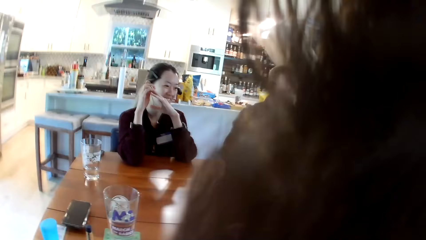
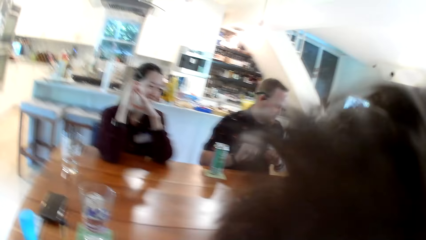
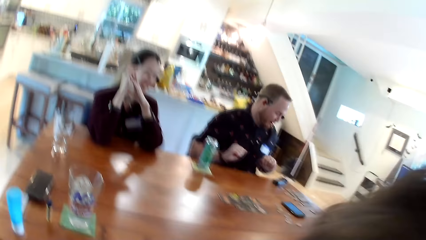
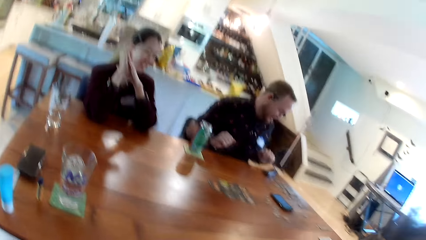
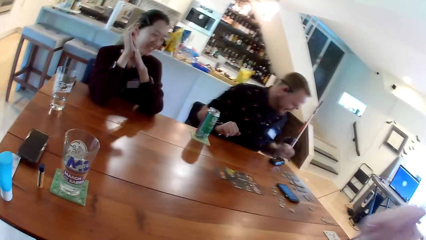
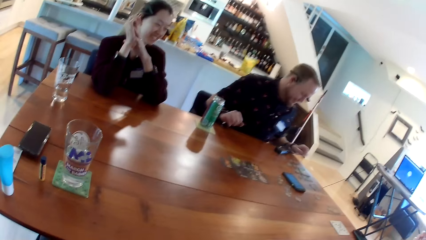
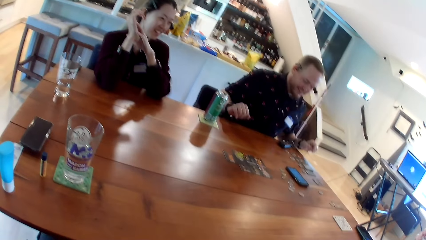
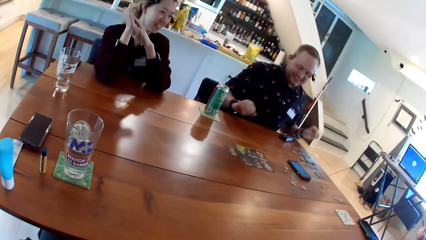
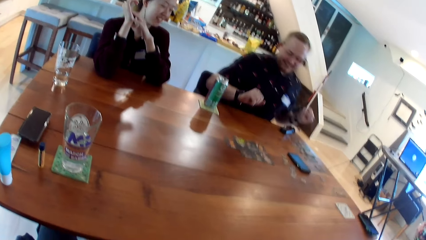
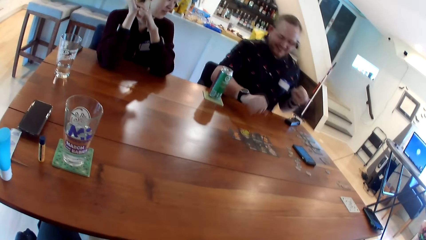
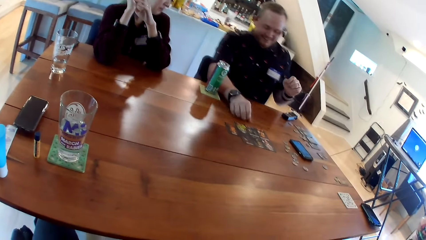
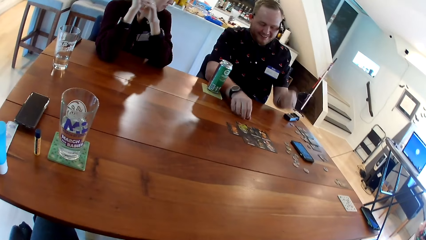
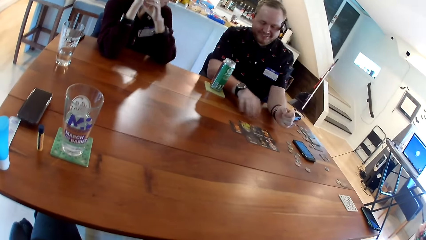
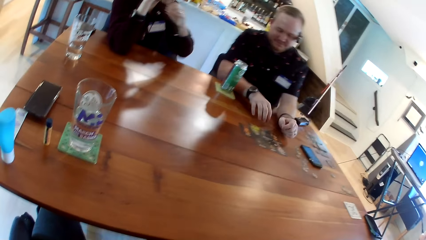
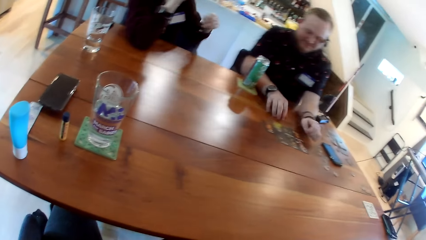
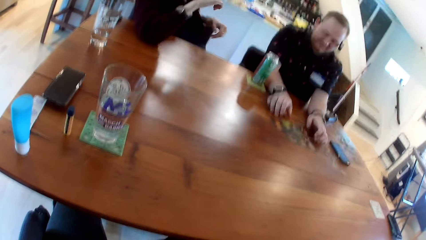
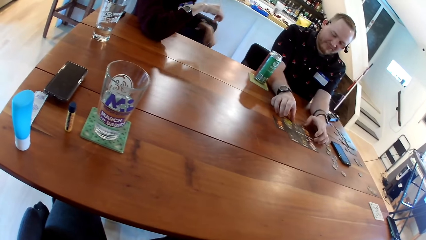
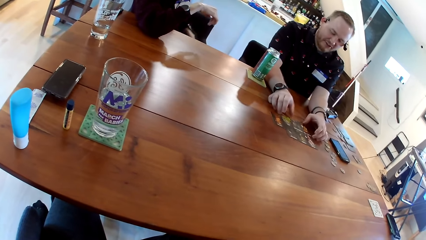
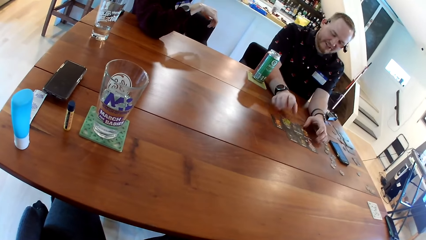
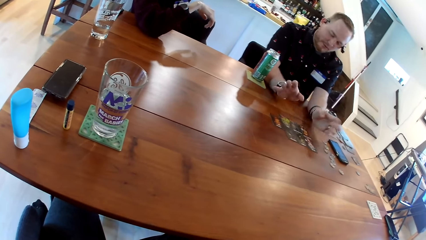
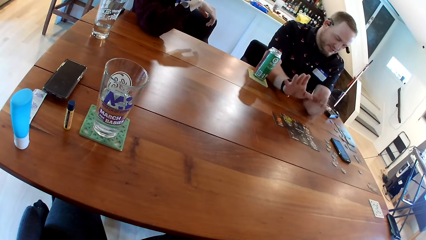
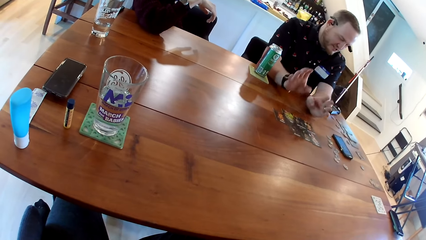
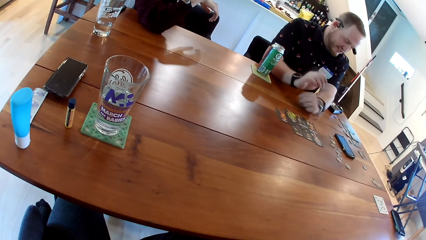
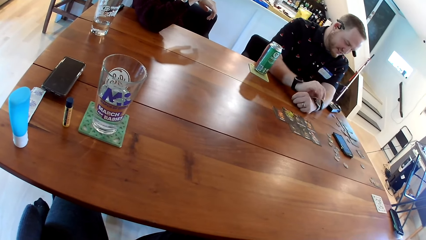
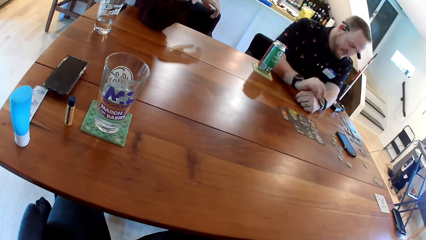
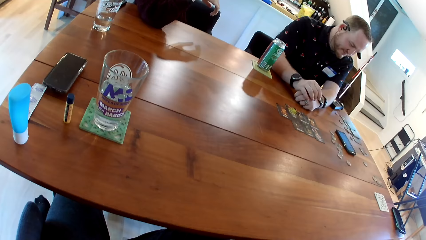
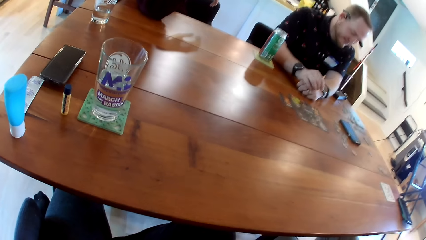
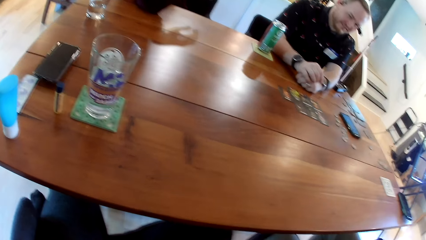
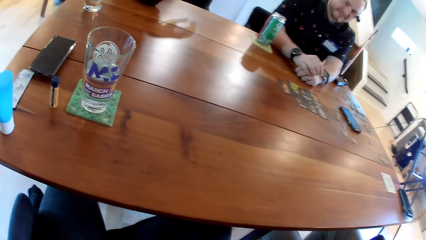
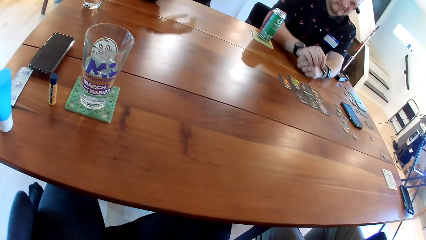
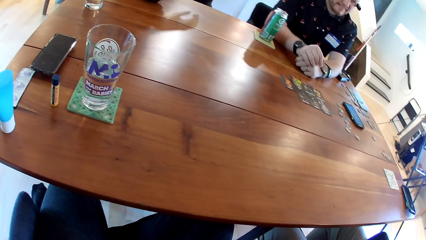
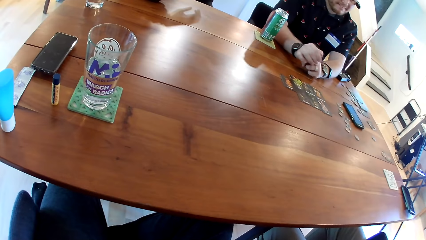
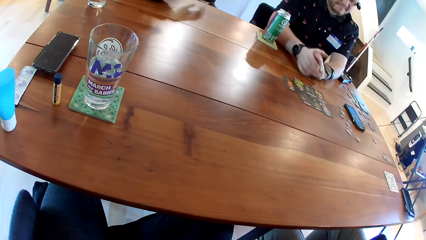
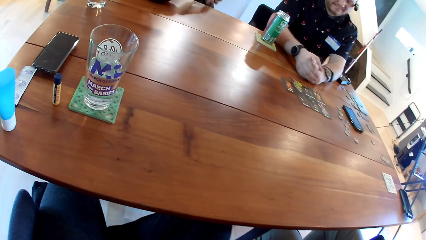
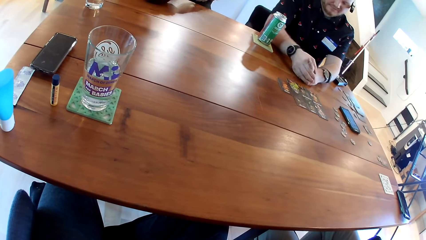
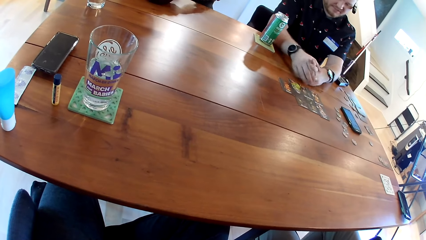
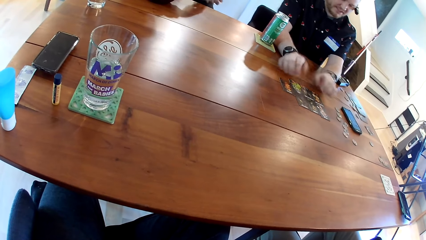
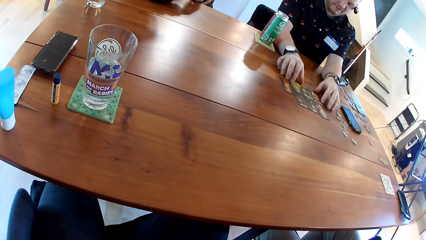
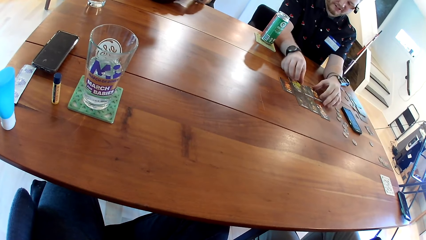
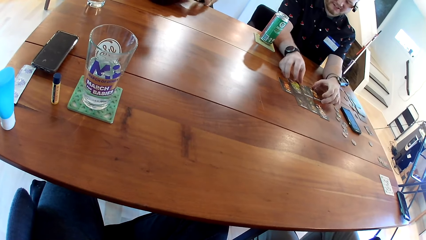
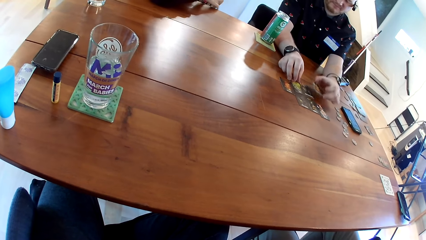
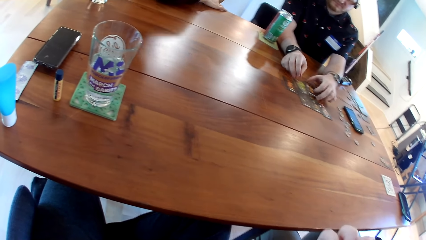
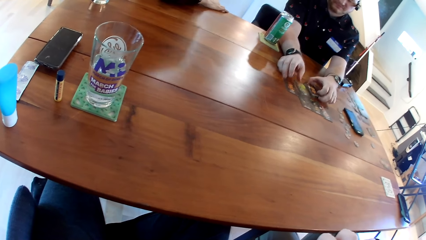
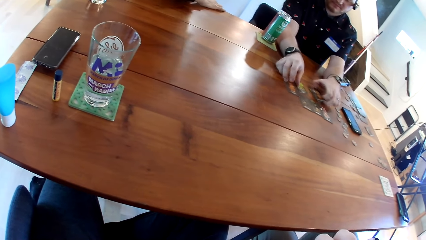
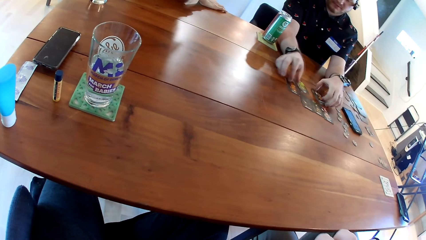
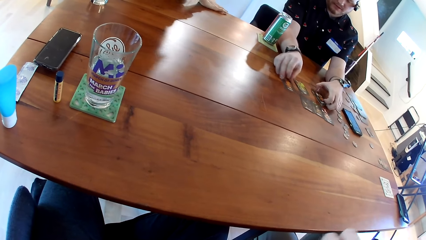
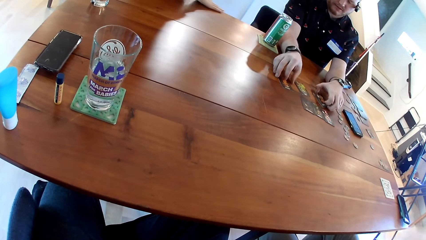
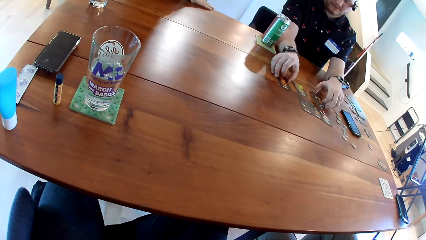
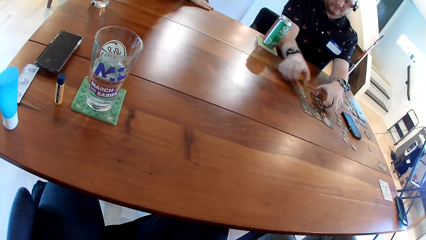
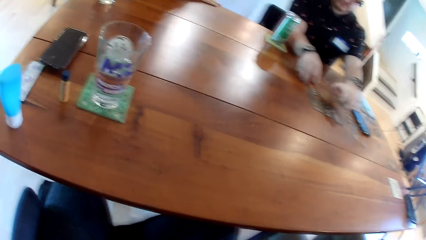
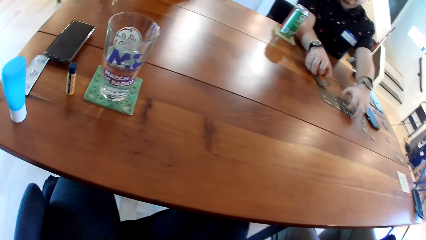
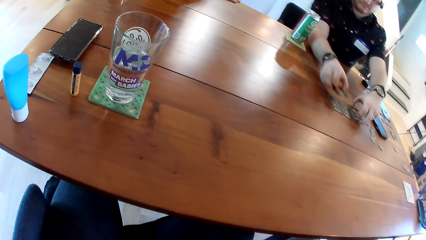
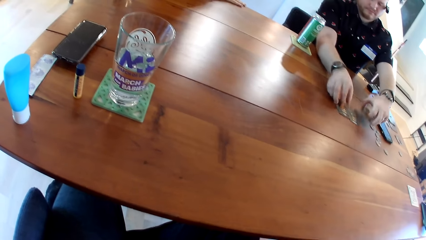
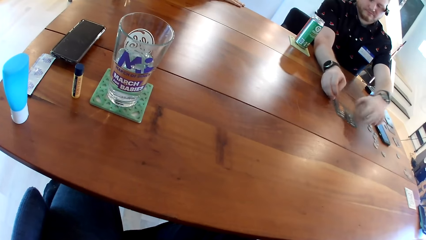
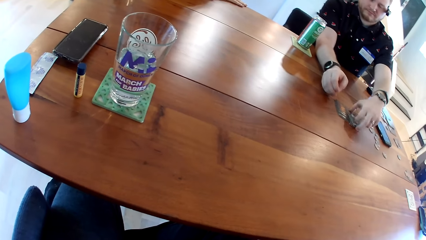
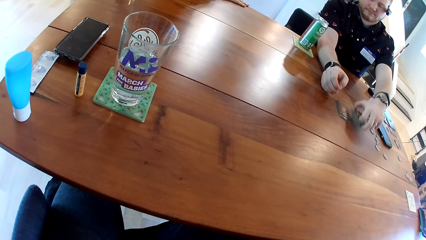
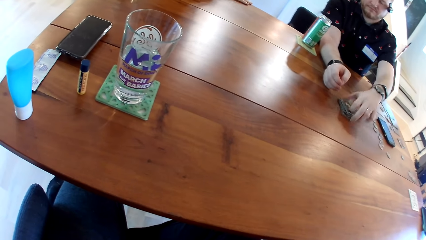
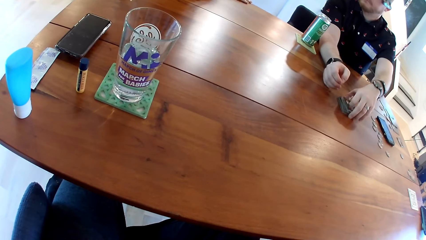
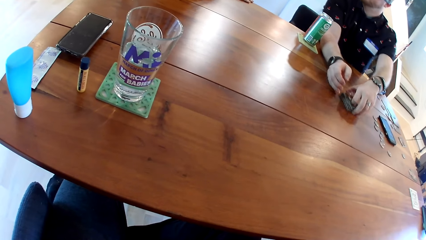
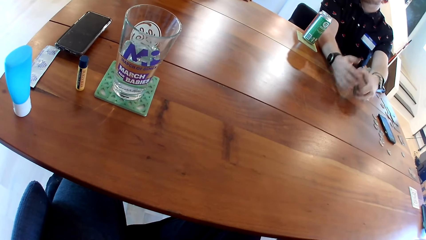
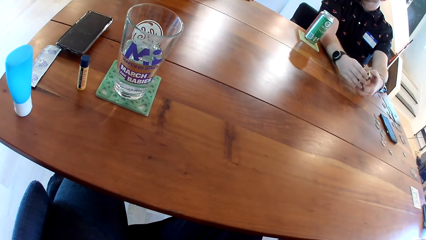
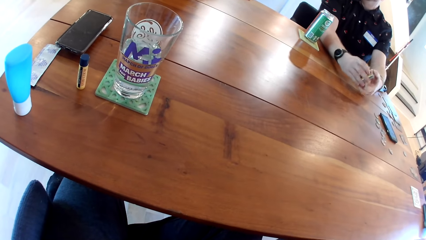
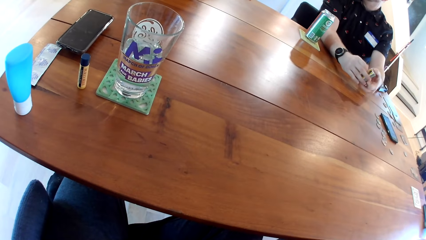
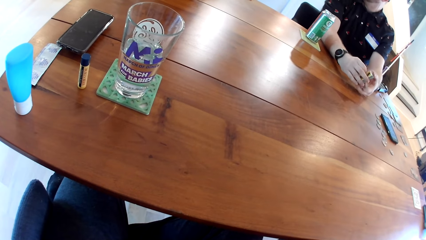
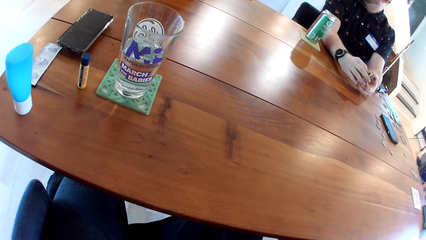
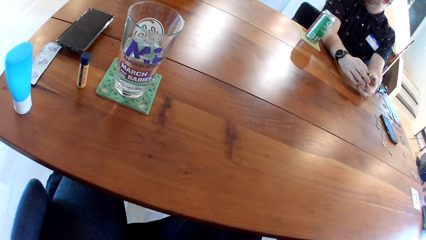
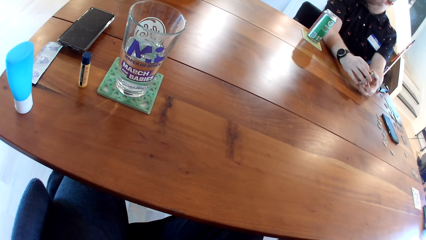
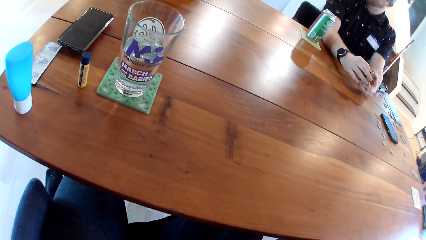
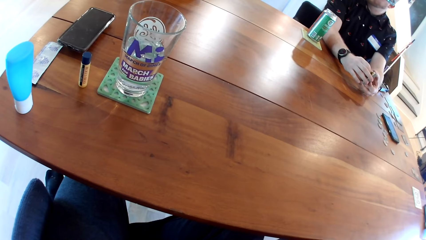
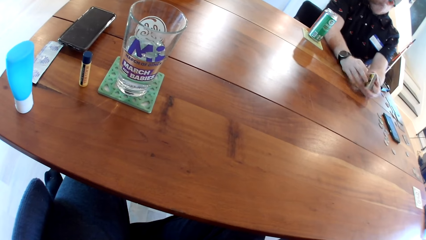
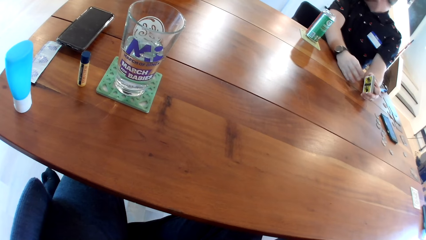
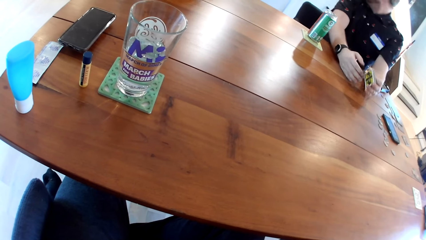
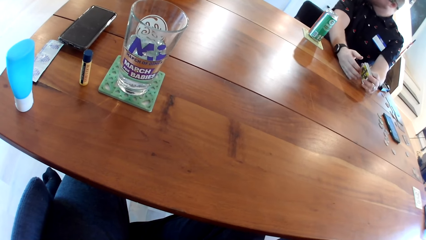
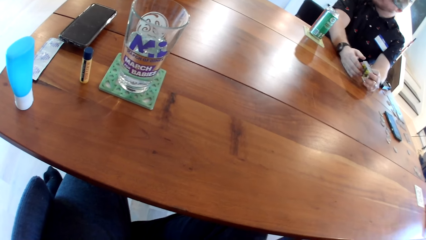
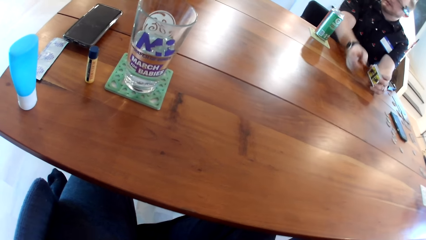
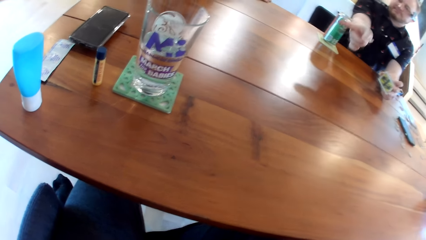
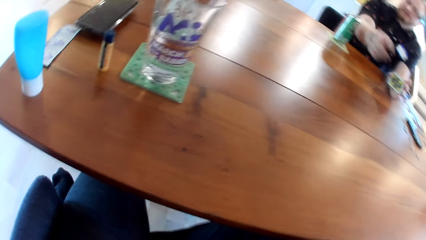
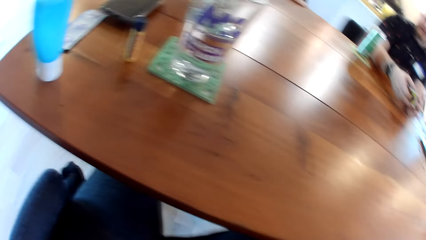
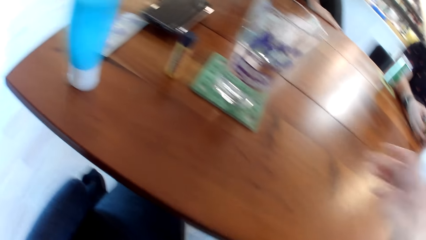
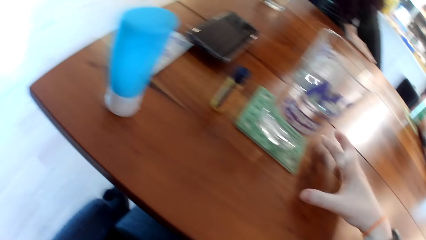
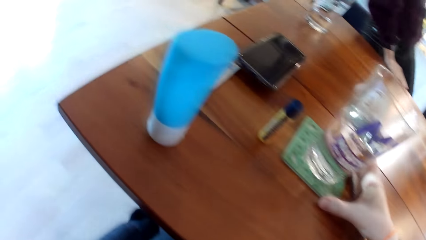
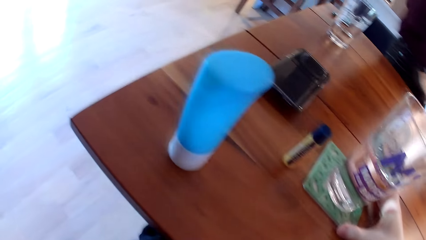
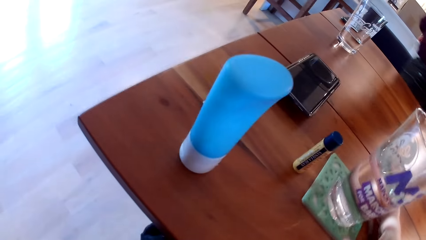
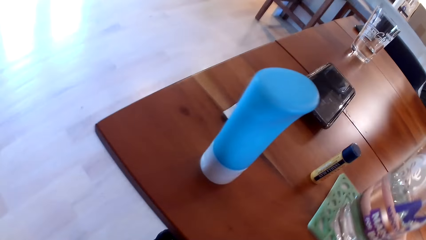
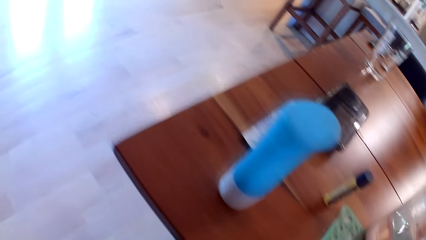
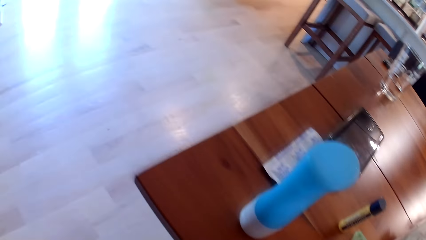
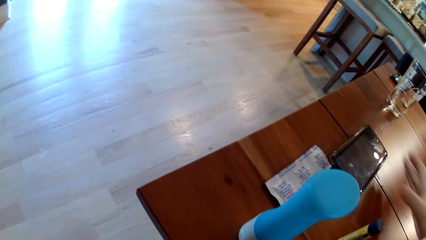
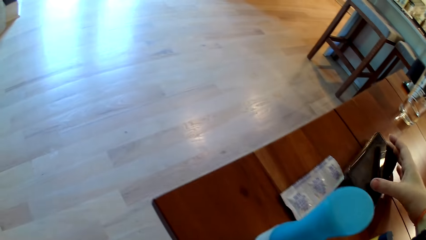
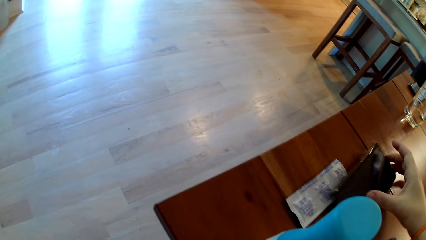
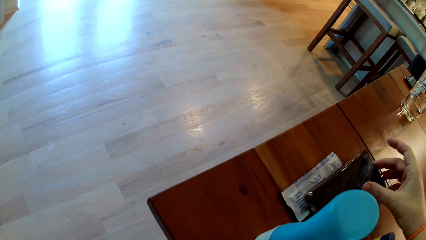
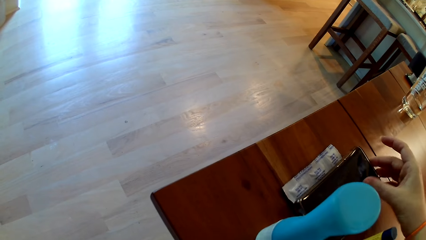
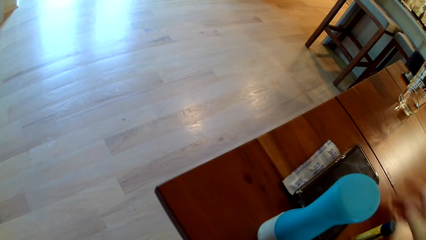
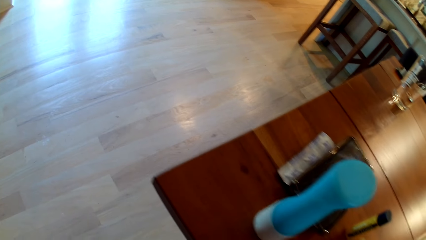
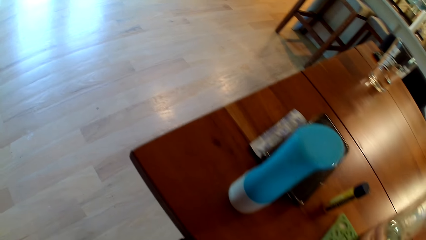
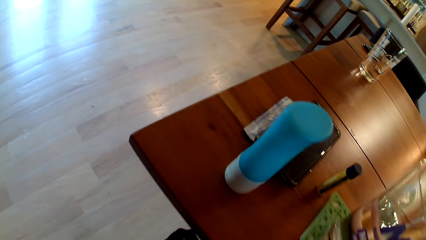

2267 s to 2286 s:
The man touches a card on the table with his right hand. The man touches a card on the table with his left hand. The man pulls a set of cards on the table with both his hands. The man picks up cards from the table. The man stacks the set of cards on the table with both his hands. The man stacks a deck of cards in his left hand on a deck of cards on the table. The man picks up the deck of cards from the table with his left hand. The man holds the deck of cards in both hands. The man holds the deck of cards in his left hand. The camera wearer shifts a coaster on the table with her right hand. She shifts the phone on the table with her right hand.
